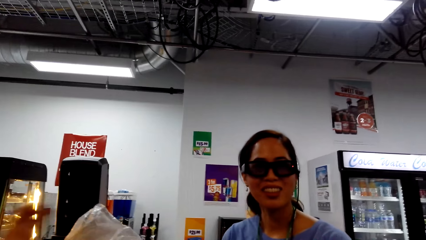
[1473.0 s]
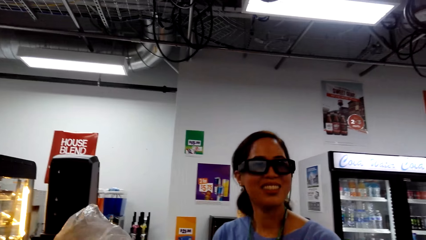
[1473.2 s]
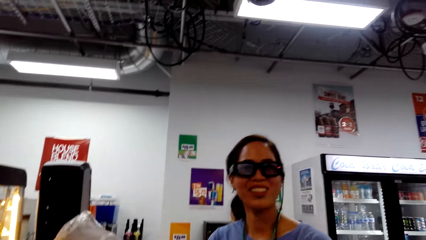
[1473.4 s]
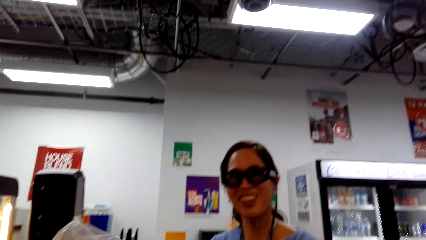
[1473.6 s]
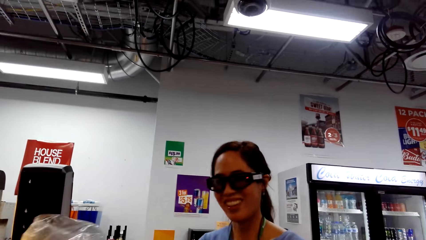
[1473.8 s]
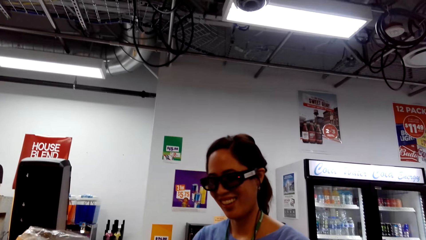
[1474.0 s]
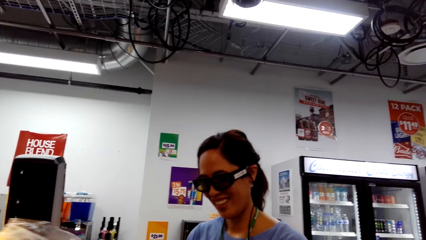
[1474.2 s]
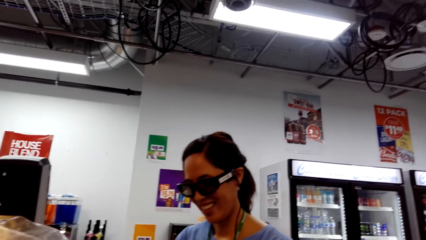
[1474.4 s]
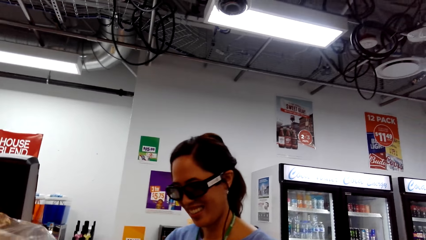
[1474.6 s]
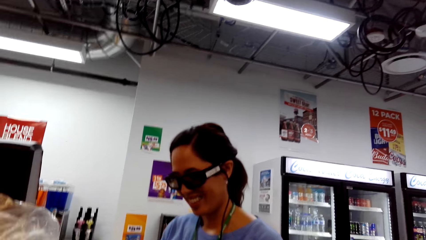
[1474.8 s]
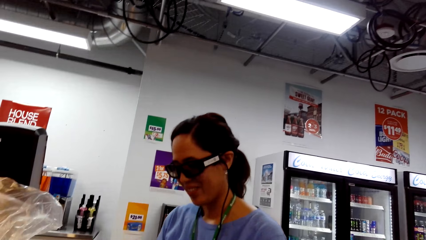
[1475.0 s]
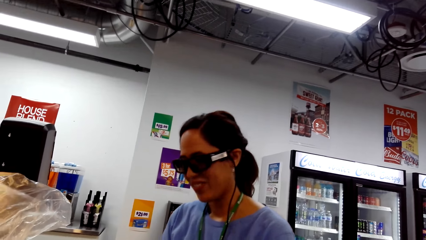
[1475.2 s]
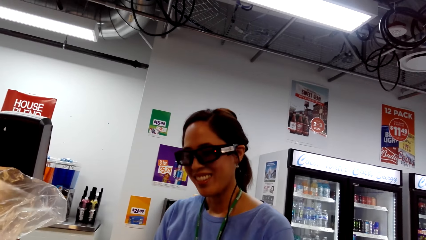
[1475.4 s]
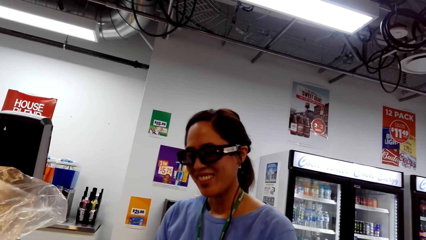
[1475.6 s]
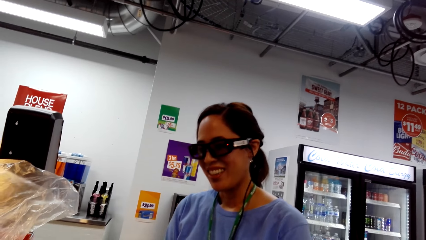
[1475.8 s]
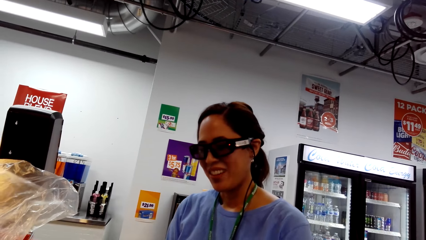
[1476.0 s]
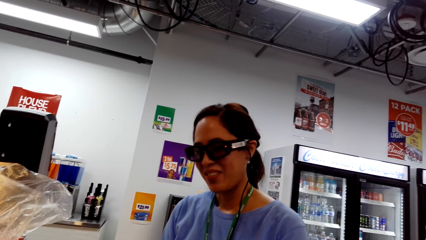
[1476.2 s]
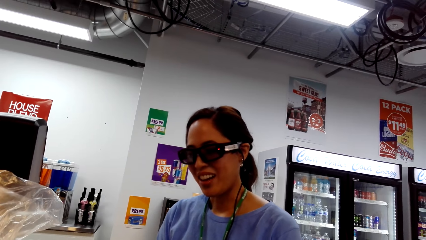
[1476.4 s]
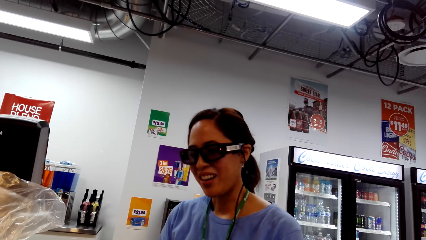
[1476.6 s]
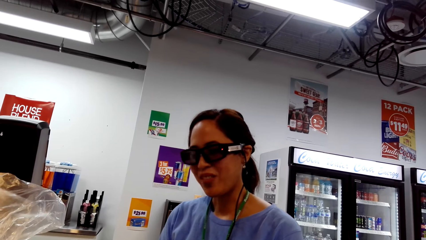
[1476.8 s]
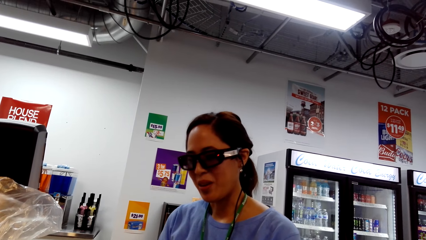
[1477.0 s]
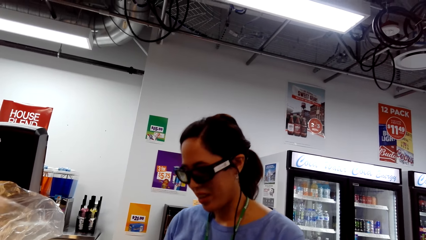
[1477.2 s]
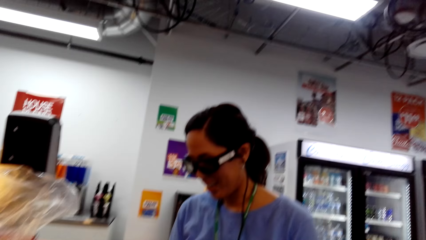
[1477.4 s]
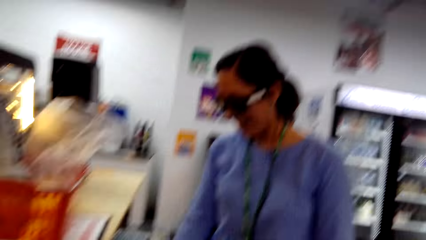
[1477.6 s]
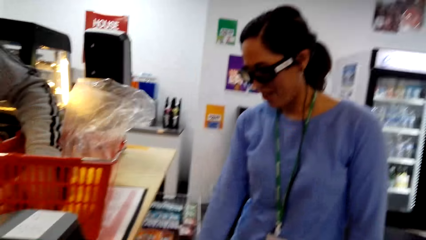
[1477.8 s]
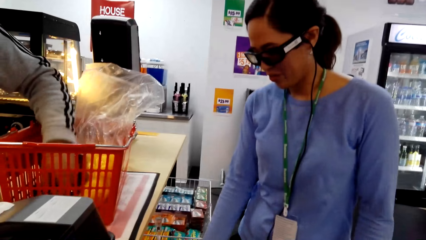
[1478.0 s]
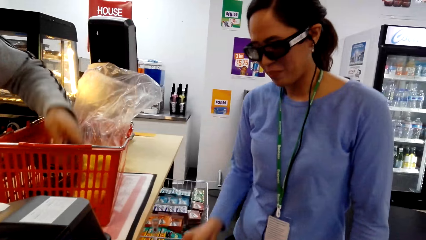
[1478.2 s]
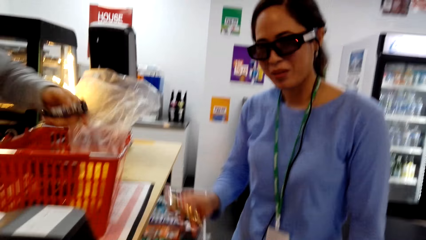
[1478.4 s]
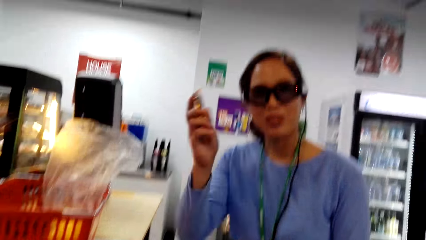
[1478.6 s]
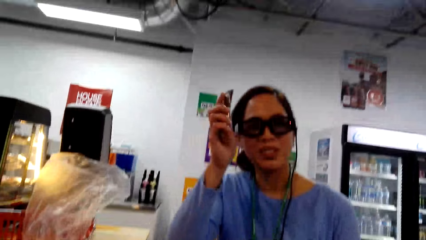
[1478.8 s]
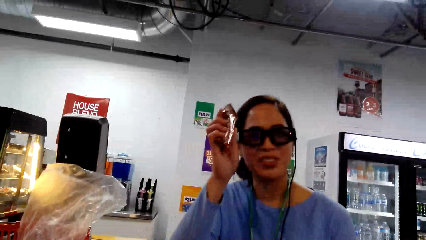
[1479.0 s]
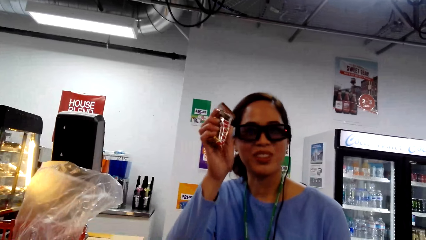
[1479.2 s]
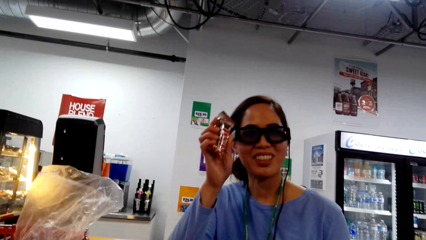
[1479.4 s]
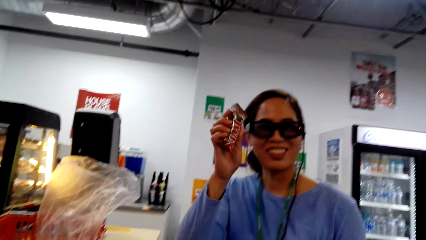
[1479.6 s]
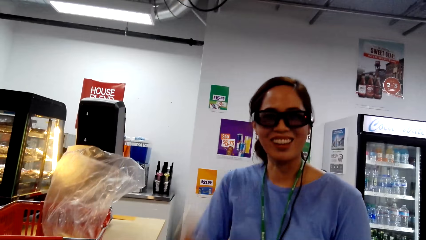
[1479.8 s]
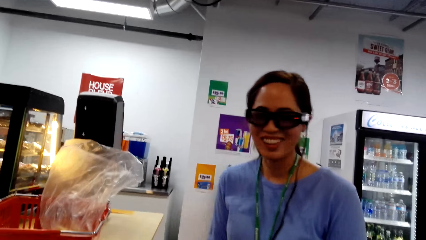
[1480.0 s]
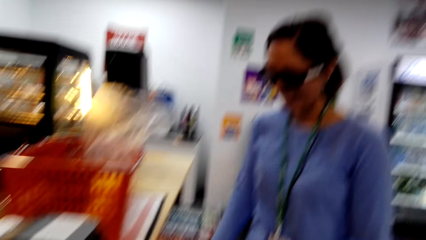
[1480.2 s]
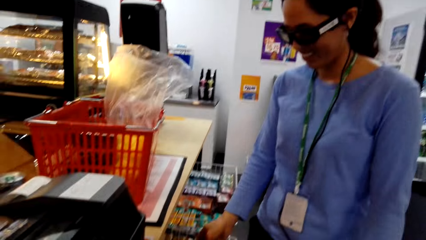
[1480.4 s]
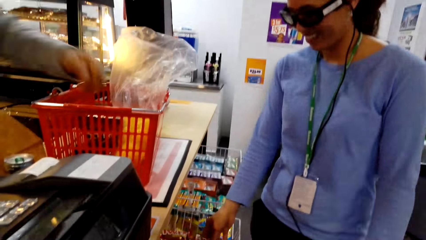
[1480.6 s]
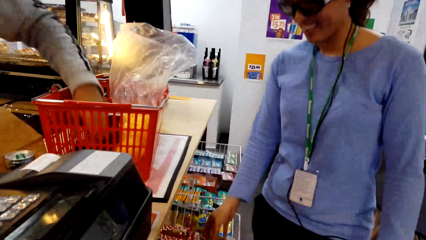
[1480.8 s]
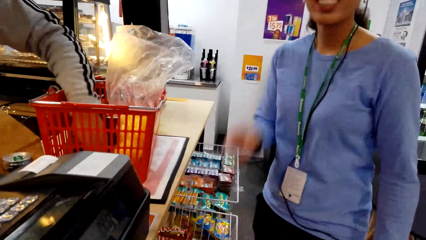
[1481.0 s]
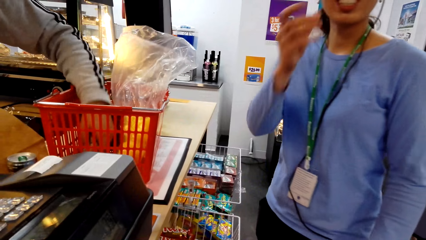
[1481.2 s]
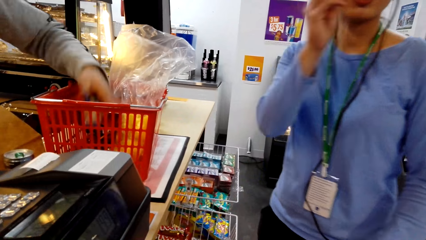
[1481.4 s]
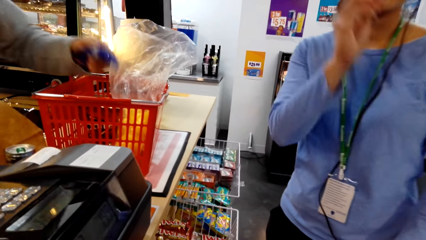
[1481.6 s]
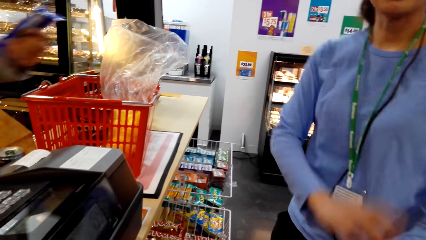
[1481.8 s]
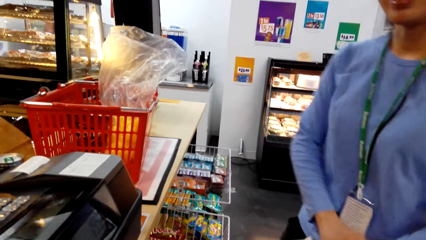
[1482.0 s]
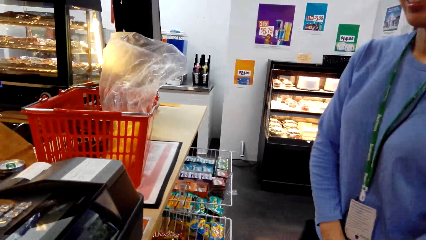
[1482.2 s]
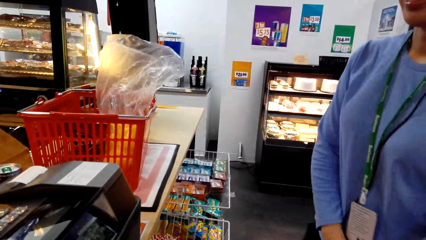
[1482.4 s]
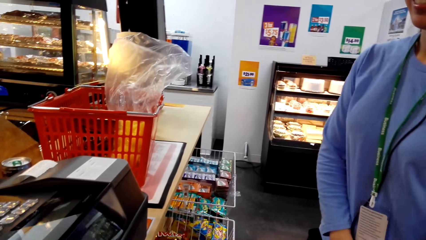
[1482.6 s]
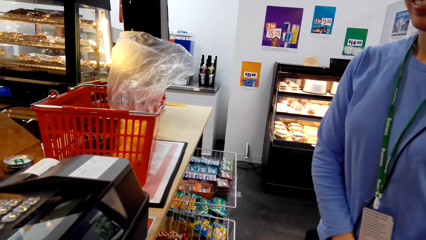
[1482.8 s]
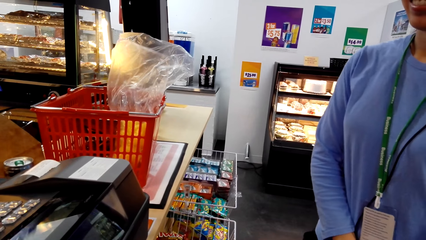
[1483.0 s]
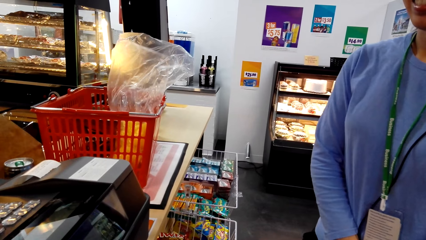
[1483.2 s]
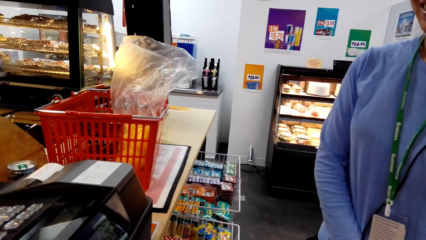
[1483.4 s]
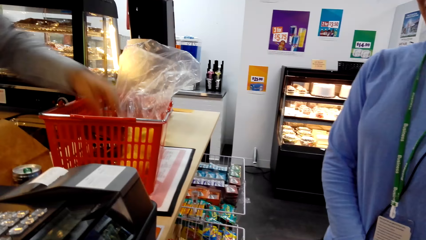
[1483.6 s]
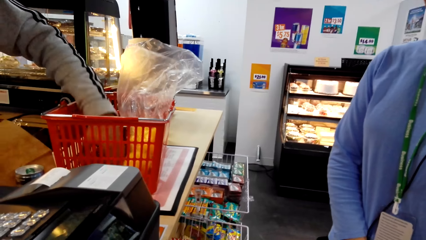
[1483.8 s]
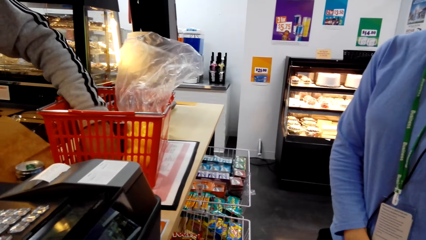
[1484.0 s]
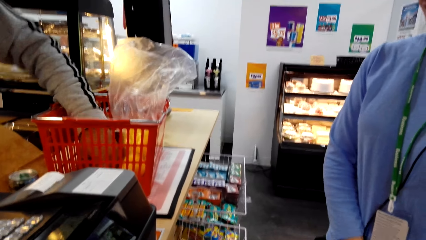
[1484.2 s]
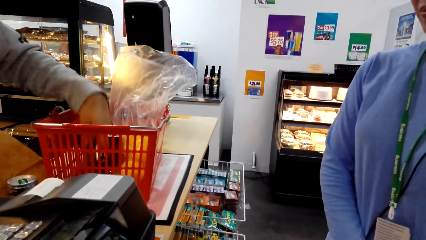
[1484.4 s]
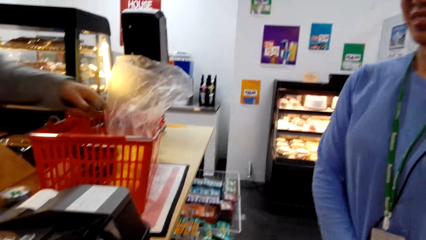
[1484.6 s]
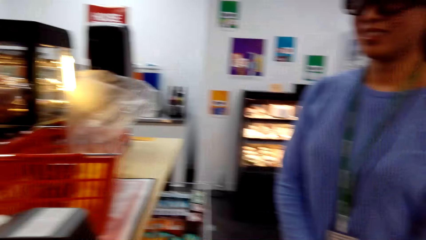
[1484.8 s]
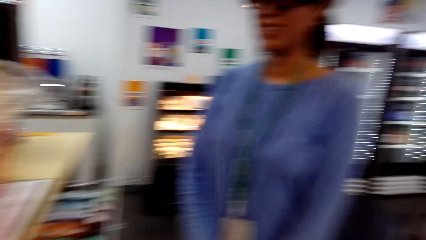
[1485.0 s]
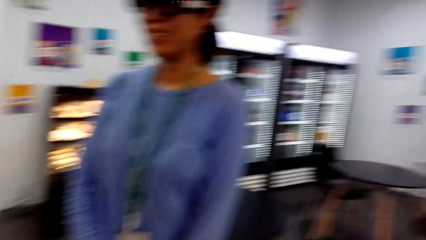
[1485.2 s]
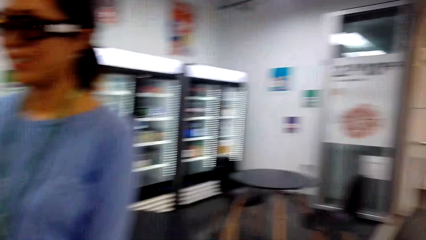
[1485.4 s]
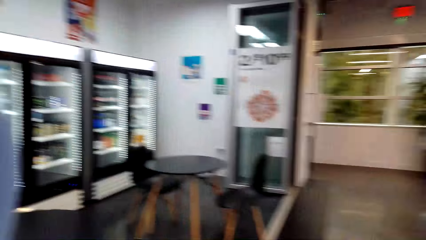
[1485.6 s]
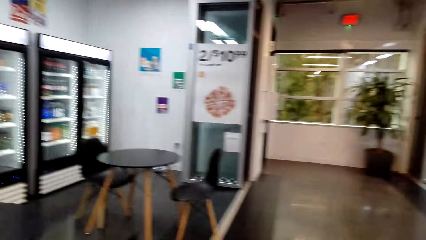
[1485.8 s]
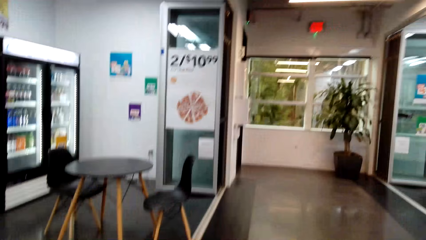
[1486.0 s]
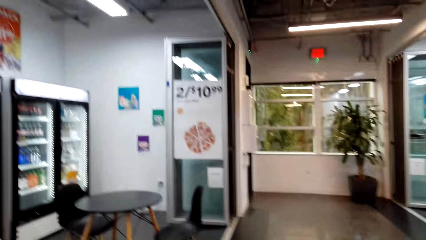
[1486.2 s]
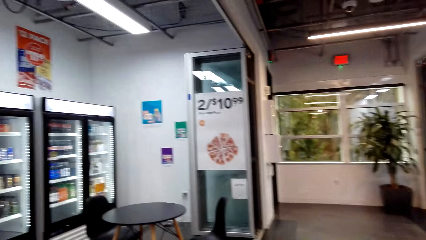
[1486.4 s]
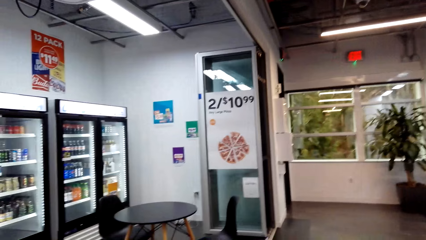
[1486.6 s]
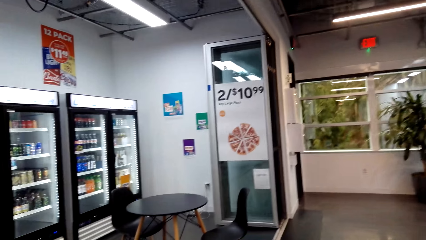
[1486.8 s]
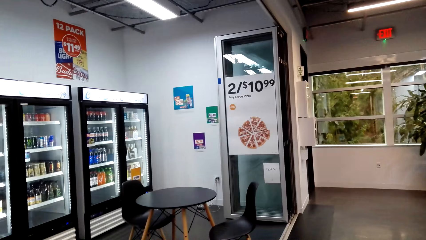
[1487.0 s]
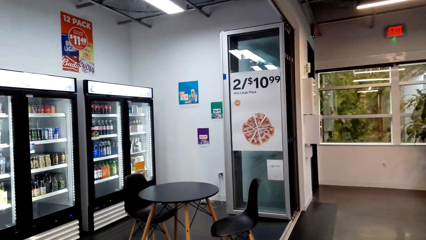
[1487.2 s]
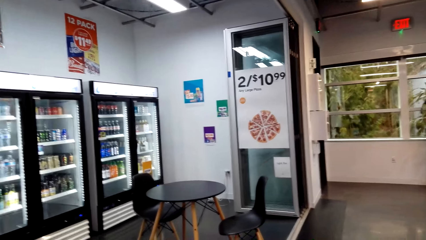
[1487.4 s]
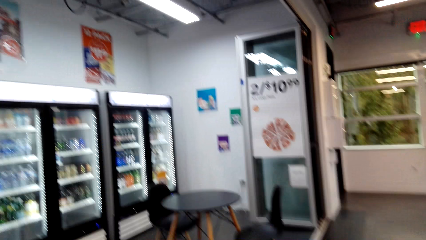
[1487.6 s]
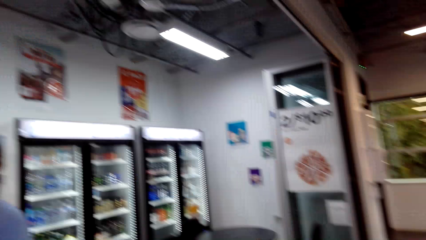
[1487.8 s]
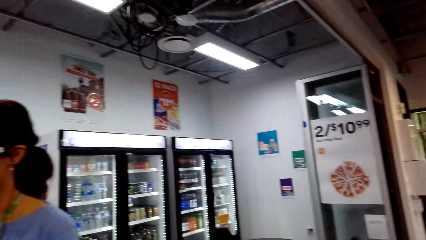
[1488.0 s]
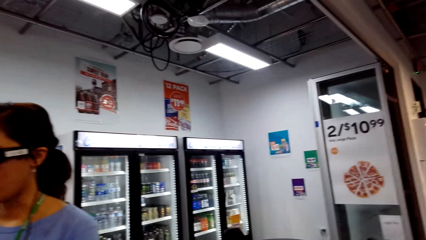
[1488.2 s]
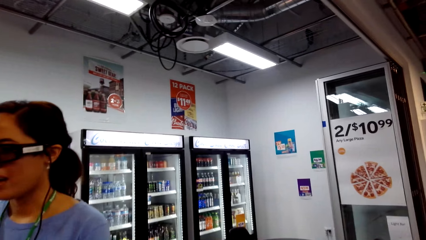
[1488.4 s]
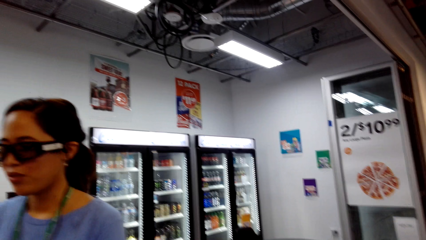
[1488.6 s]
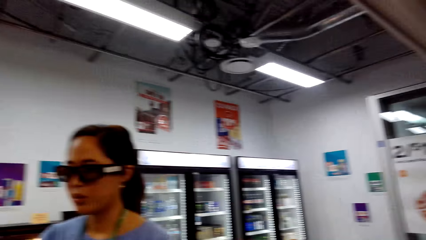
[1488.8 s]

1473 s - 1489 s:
The camera wearer converses to a woman. They pick the chocolate. They drop the chocolate.
